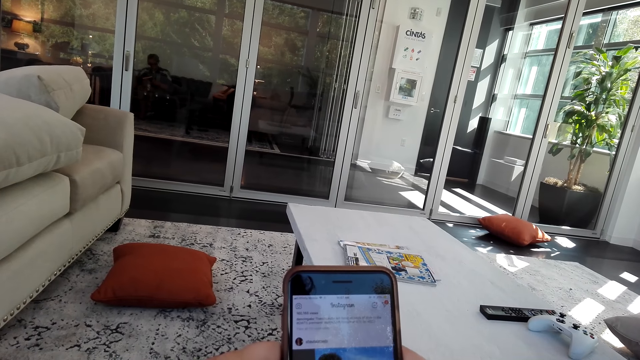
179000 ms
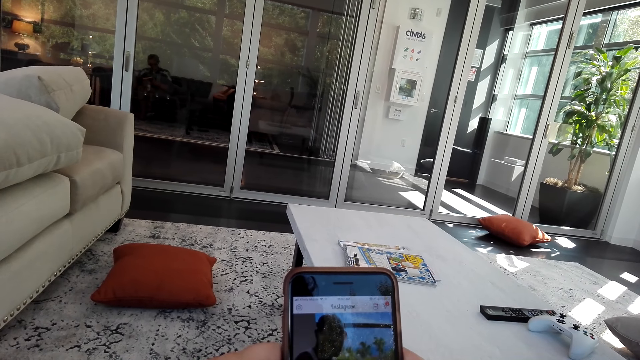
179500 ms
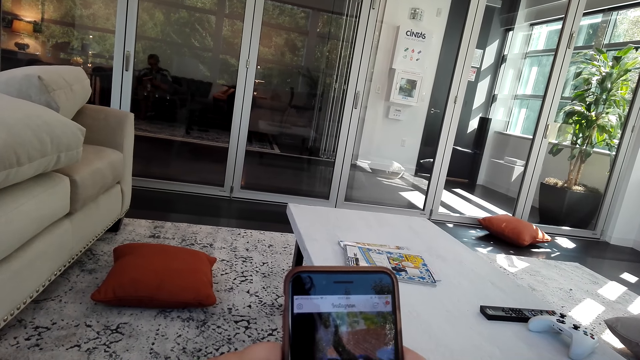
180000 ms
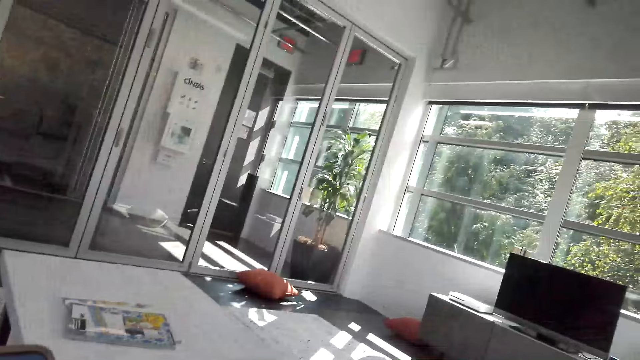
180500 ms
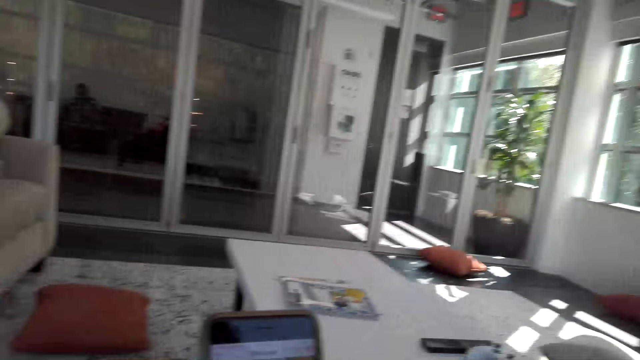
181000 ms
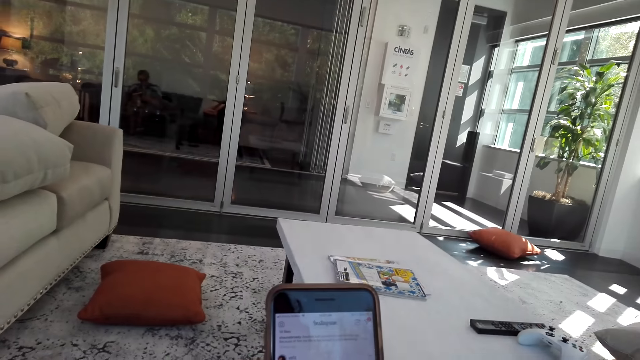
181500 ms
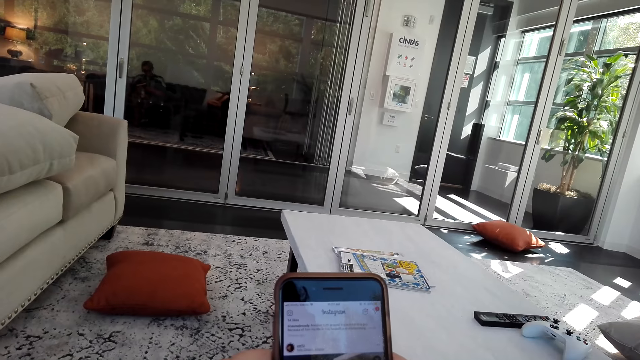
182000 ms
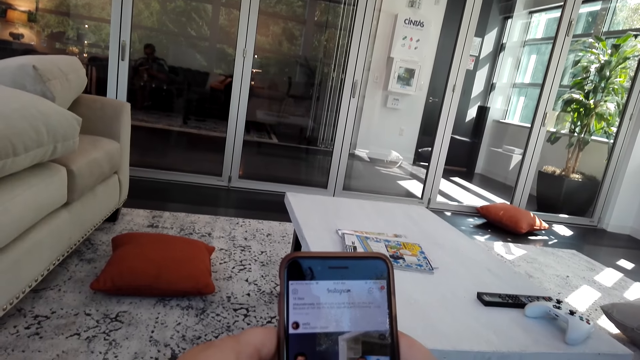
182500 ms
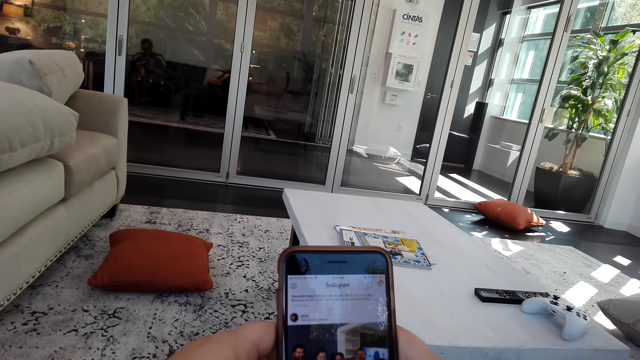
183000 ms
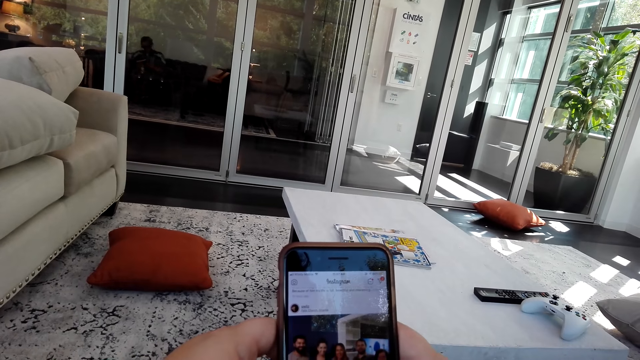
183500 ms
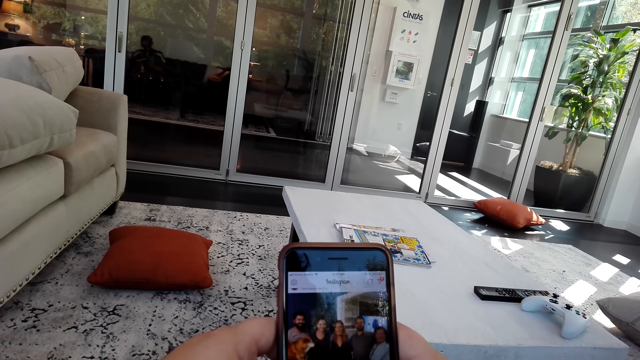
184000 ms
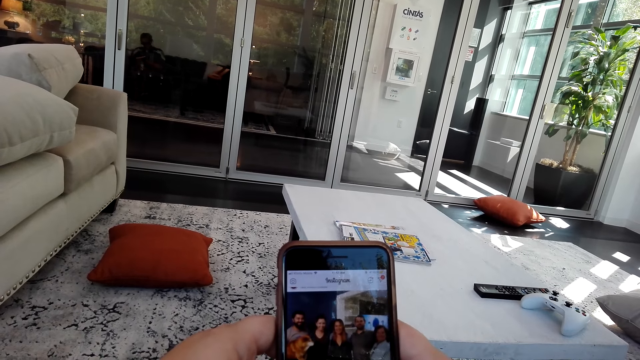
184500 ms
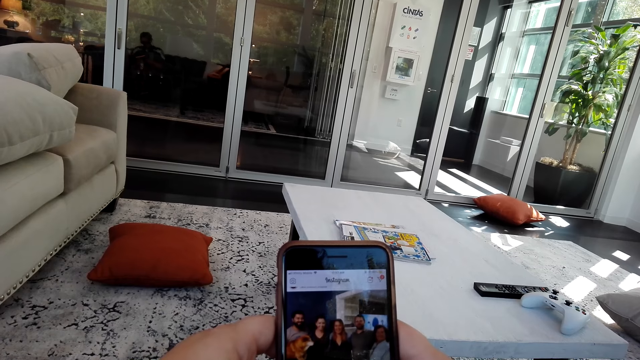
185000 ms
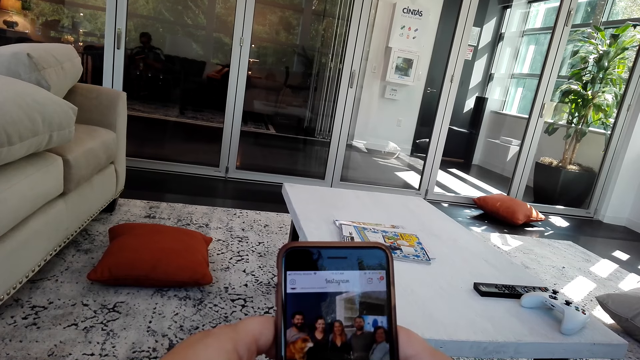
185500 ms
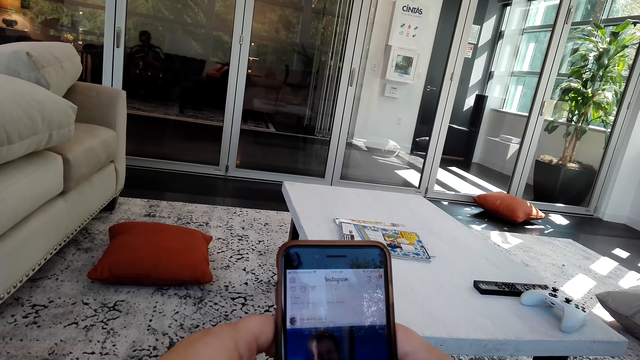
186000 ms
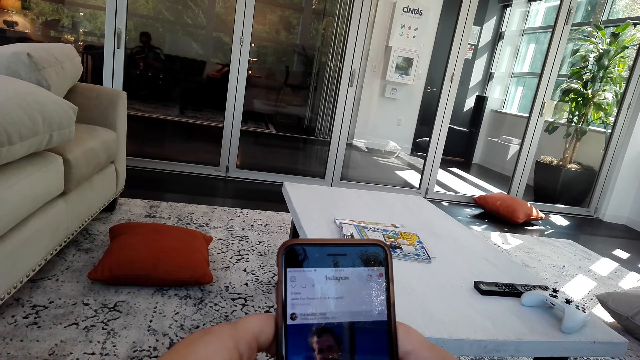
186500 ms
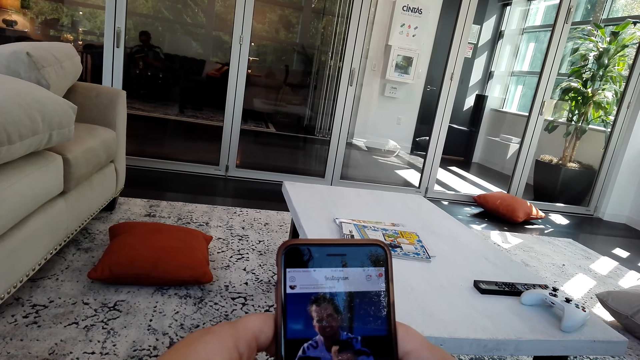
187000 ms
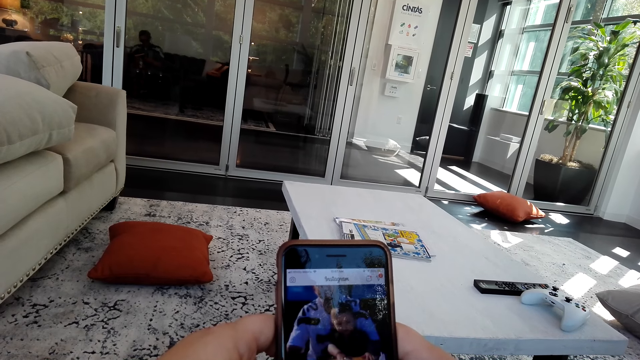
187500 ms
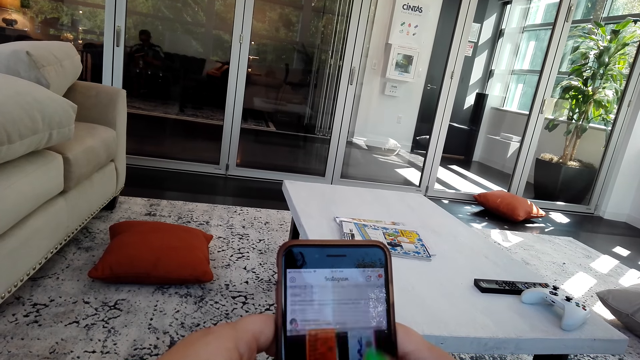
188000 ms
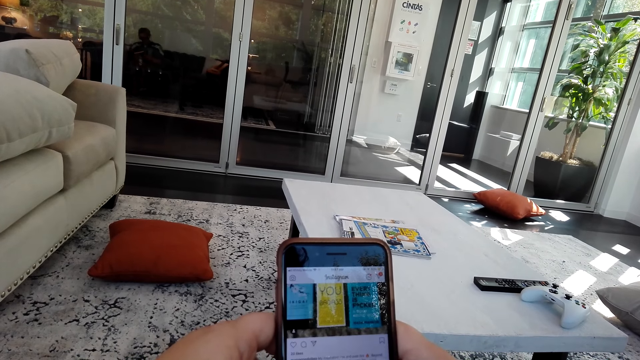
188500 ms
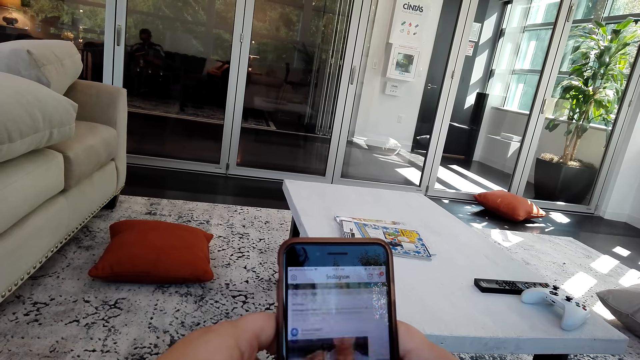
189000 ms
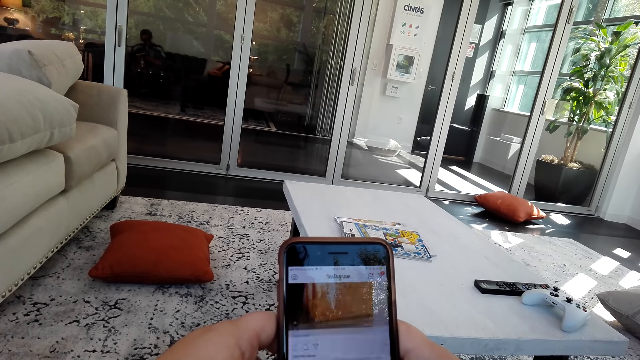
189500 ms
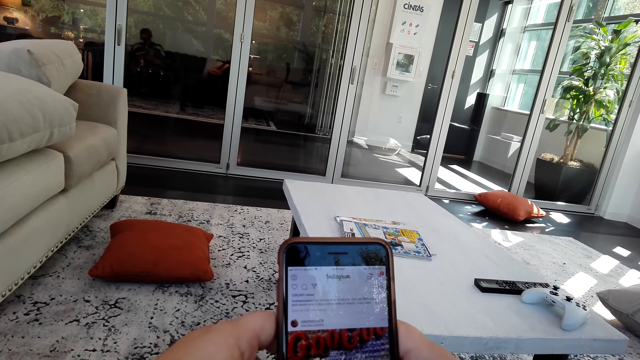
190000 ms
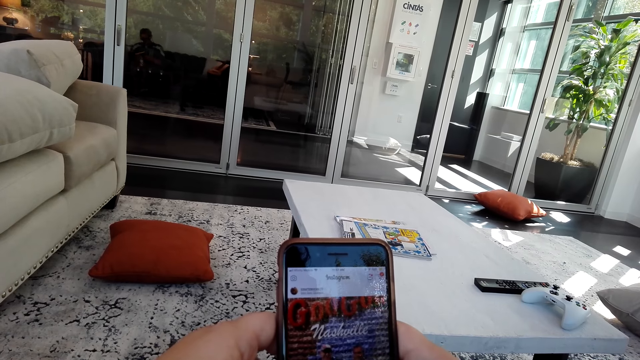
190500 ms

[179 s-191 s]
The camera wearer looks around. They swipe through the phone.

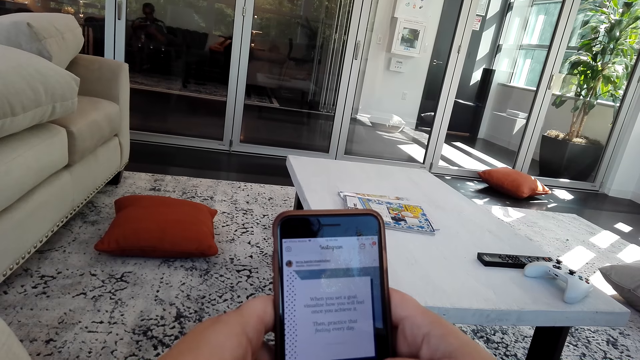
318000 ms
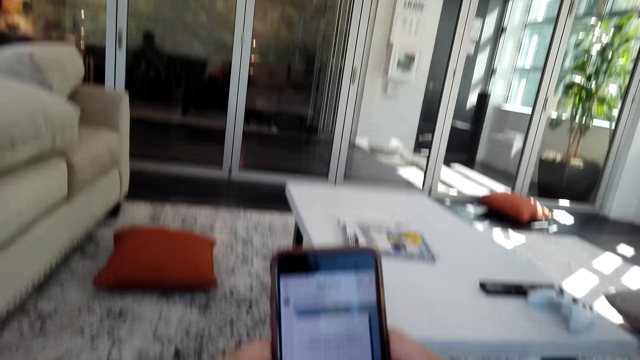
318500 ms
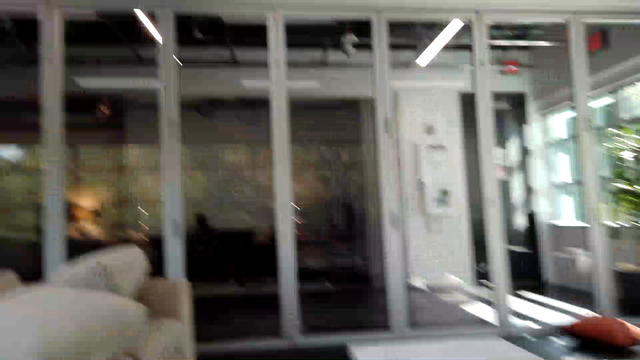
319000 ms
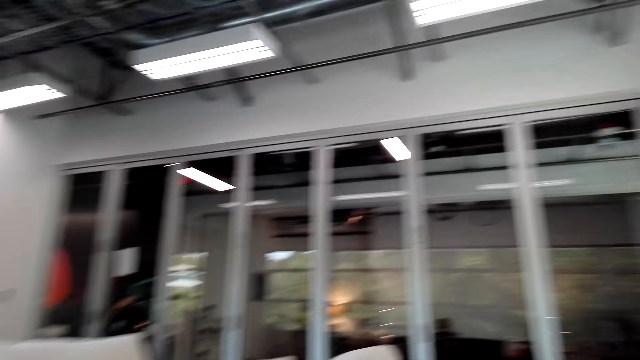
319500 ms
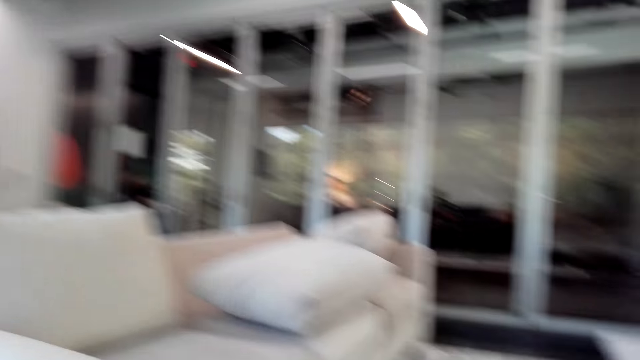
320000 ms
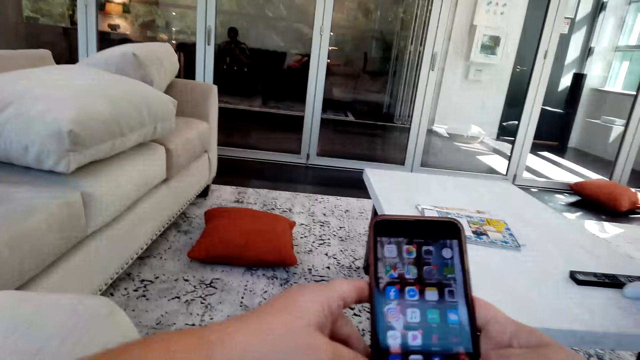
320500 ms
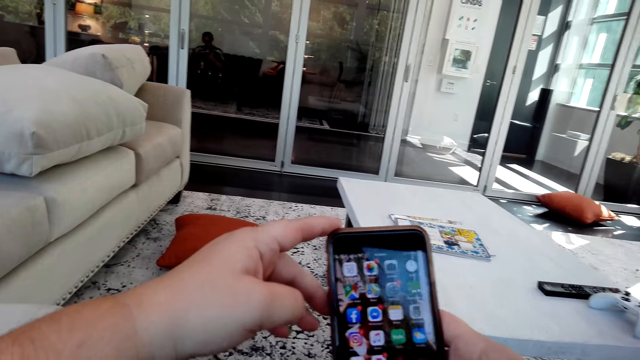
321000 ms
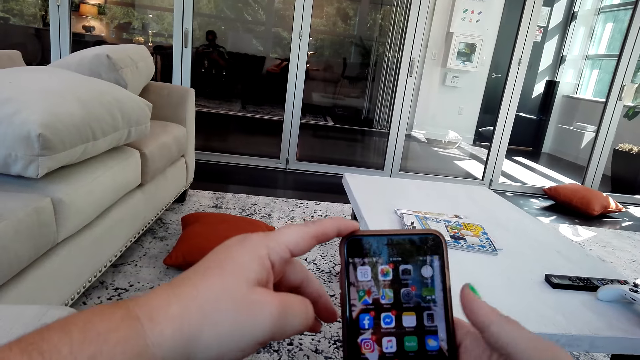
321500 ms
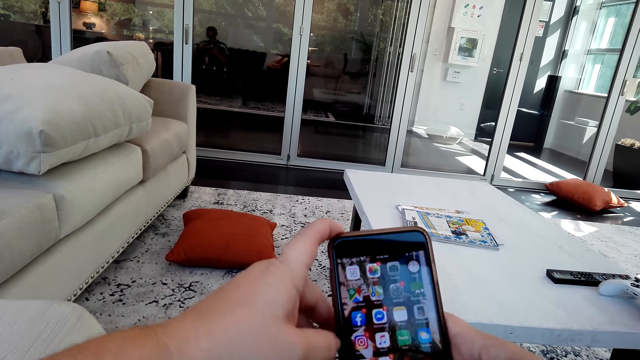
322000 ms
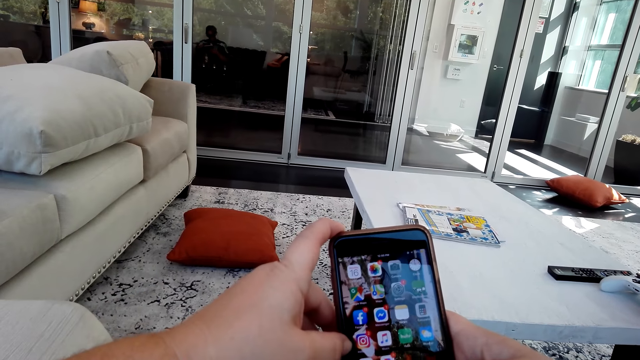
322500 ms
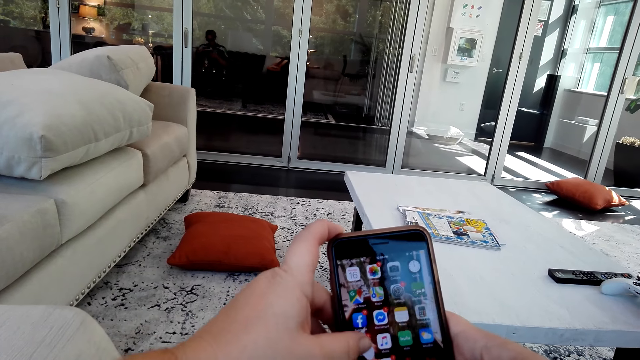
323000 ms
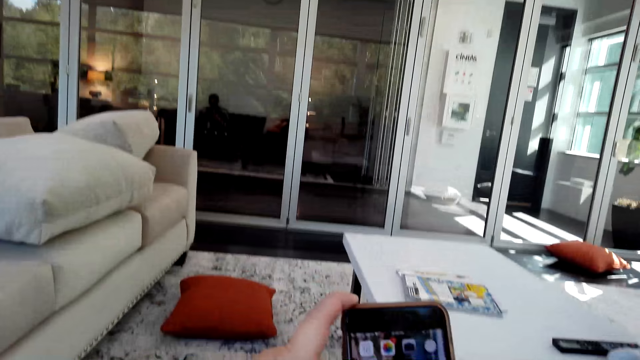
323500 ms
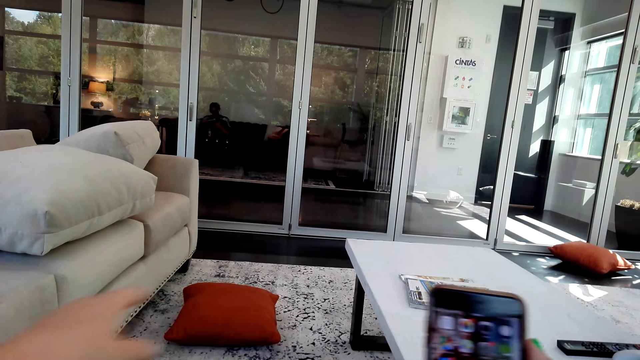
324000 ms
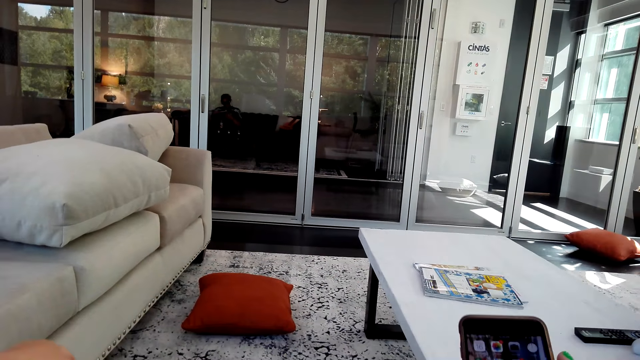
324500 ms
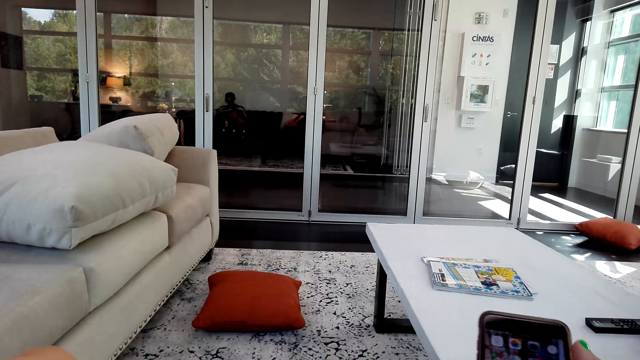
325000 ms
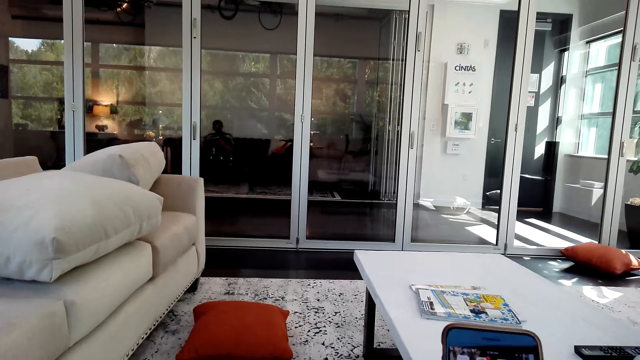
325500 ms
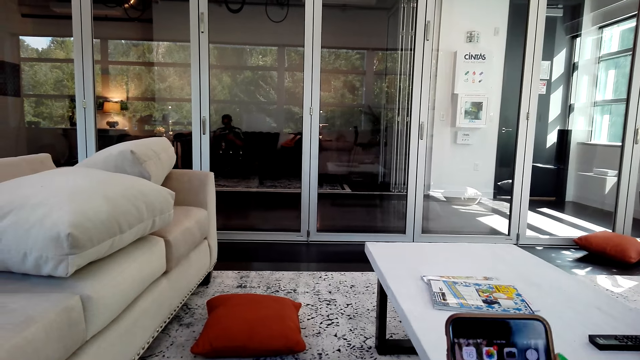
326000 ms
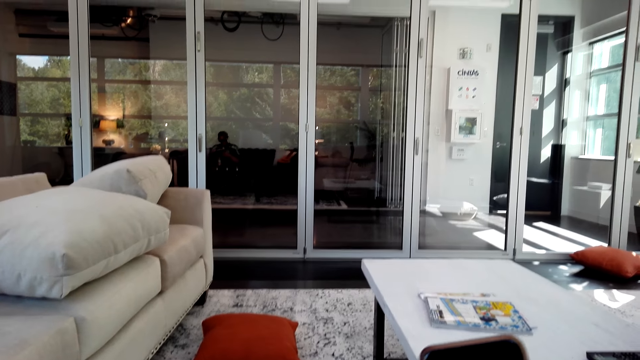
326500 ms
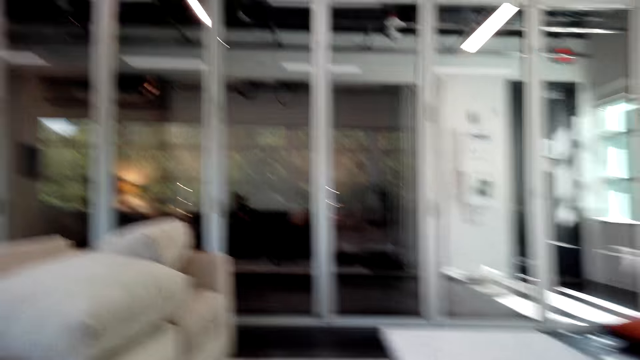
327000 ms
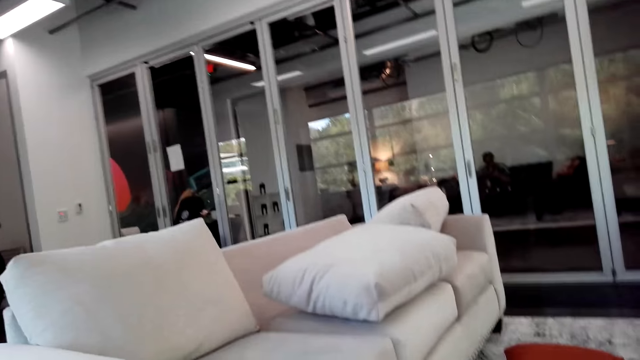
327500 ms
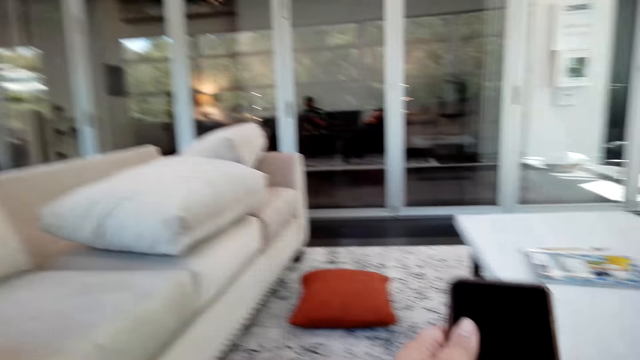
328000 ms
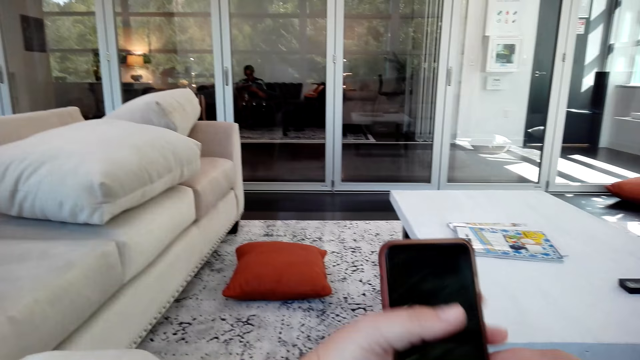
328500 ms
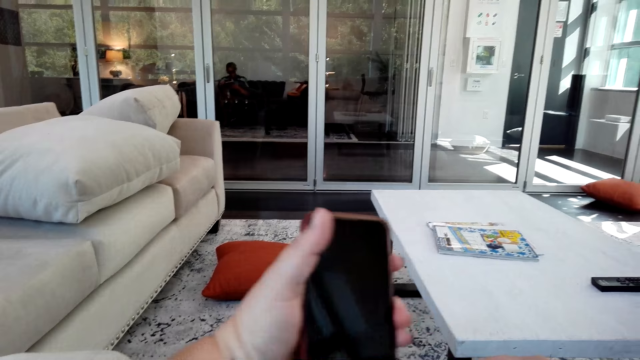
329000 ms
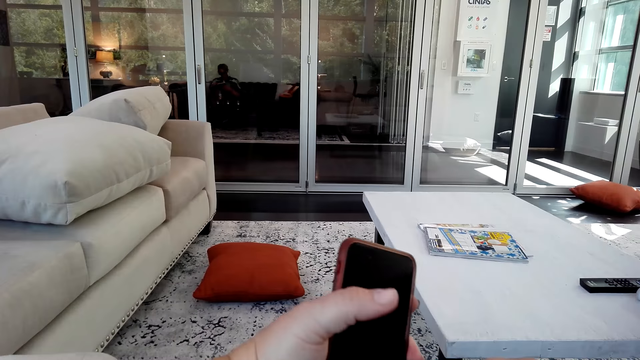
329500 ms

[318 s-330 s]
The camera wearer interacts with a man. They look around the apartment, use the phone, and look around the apartment.
